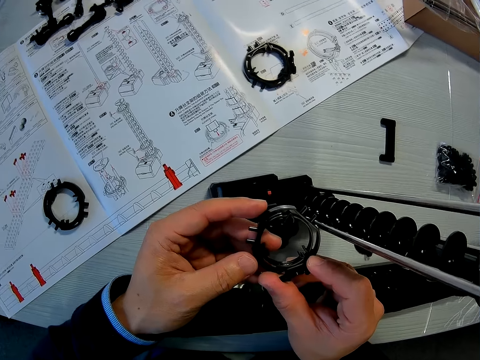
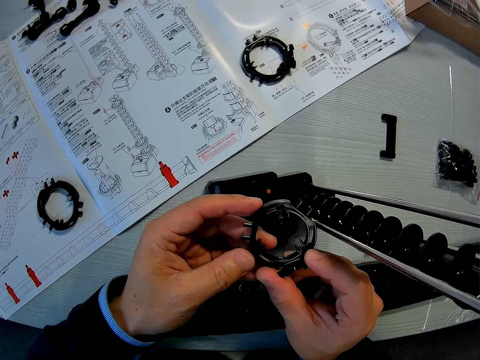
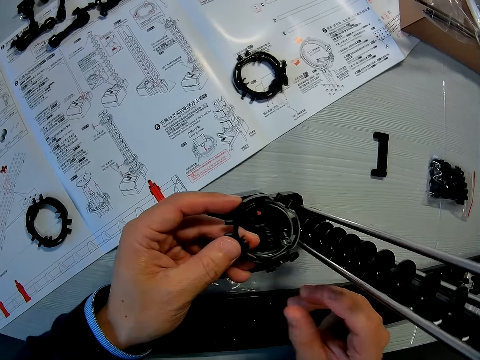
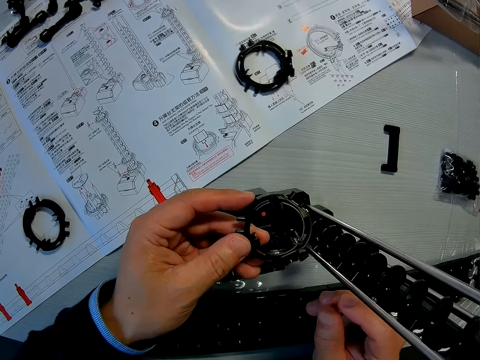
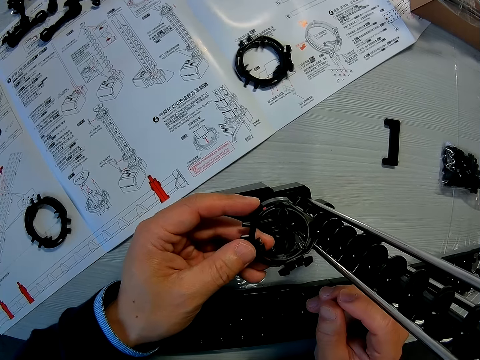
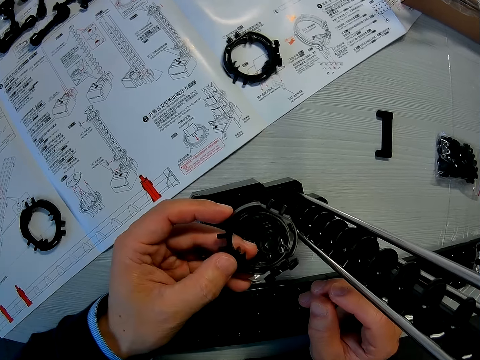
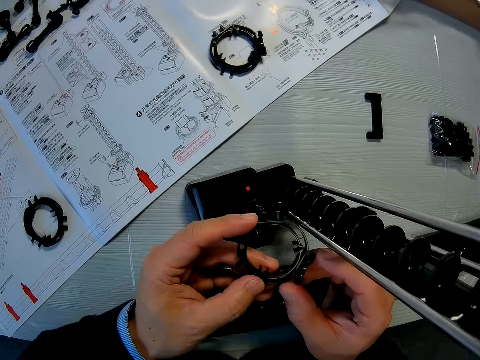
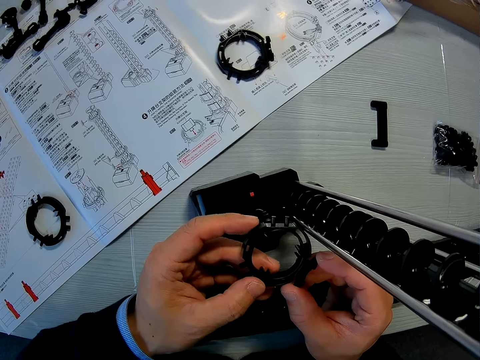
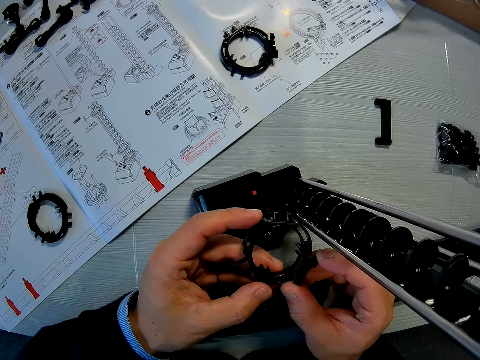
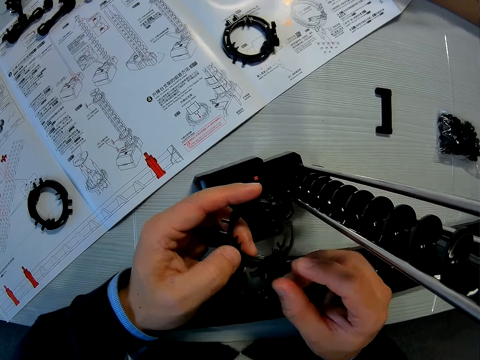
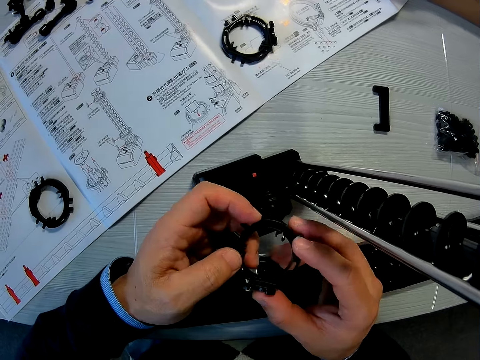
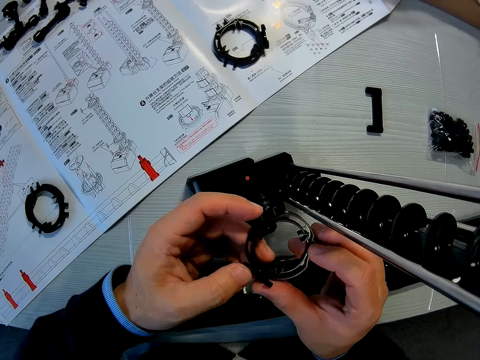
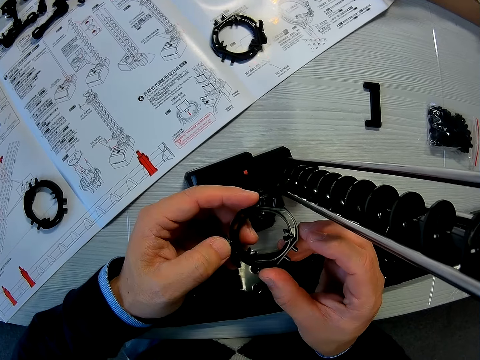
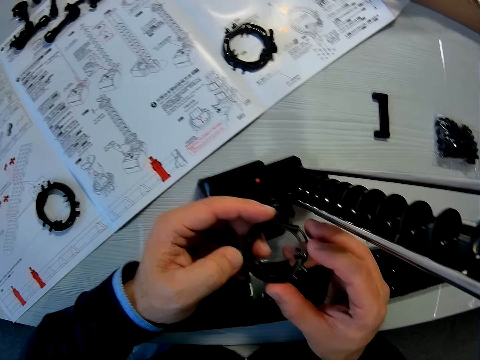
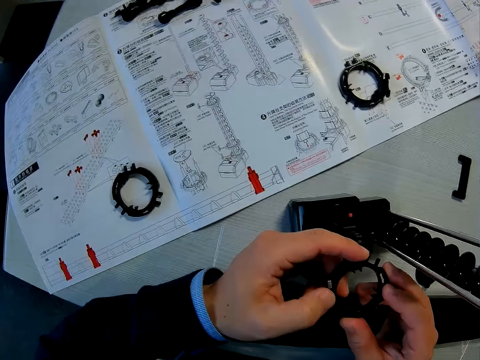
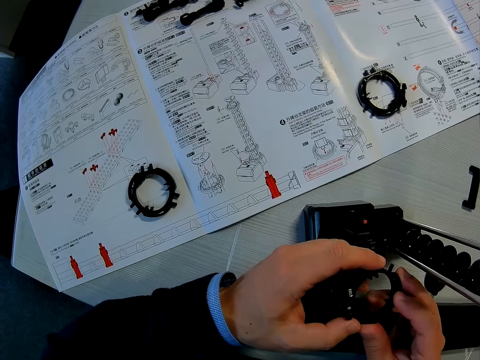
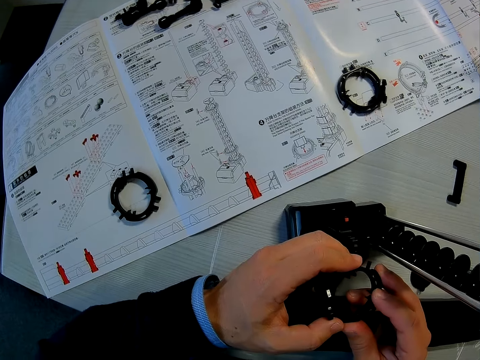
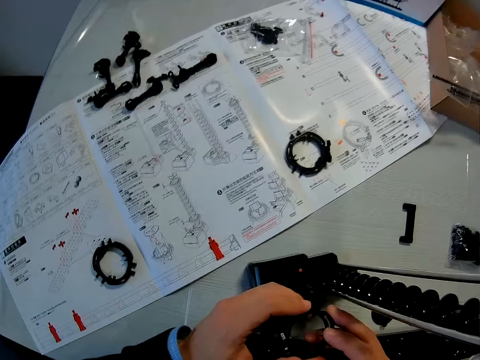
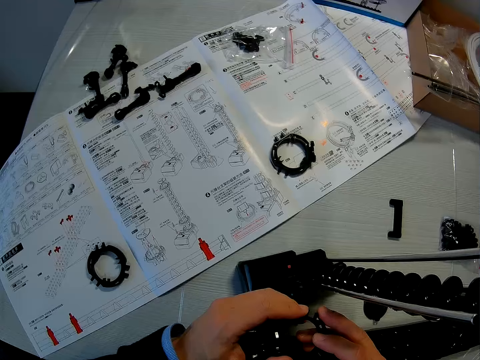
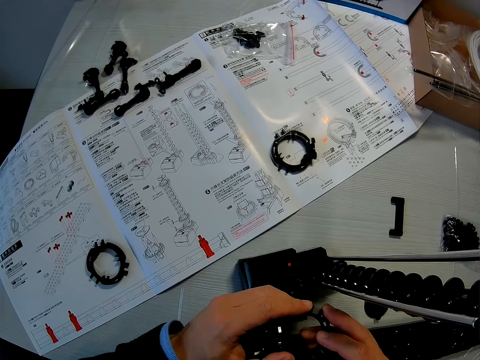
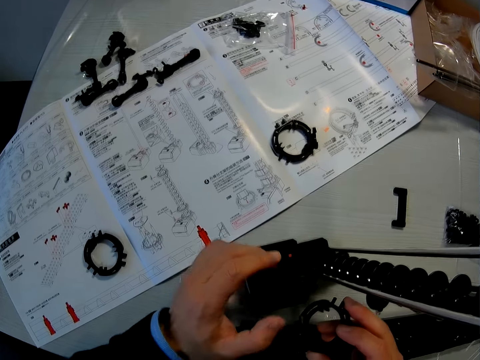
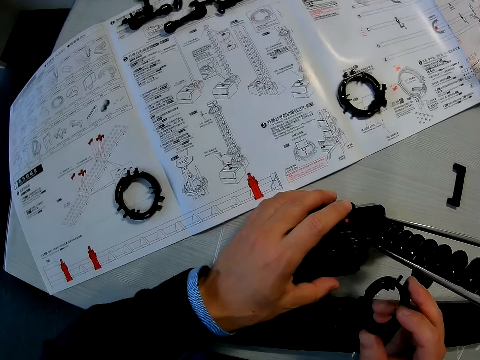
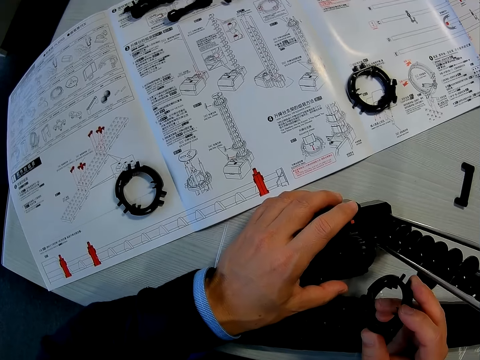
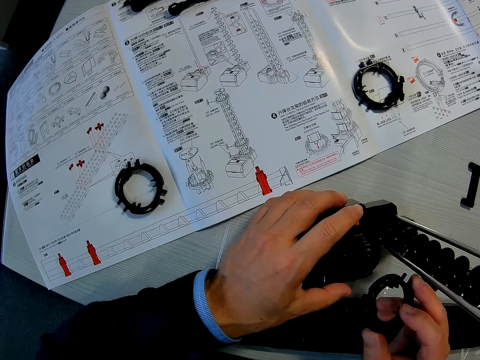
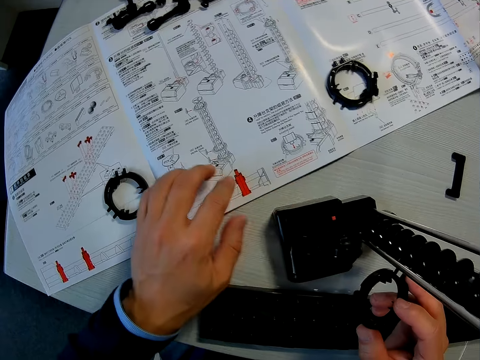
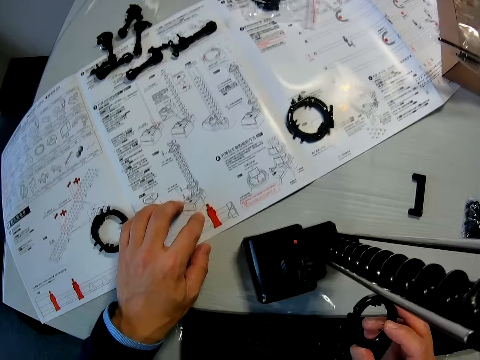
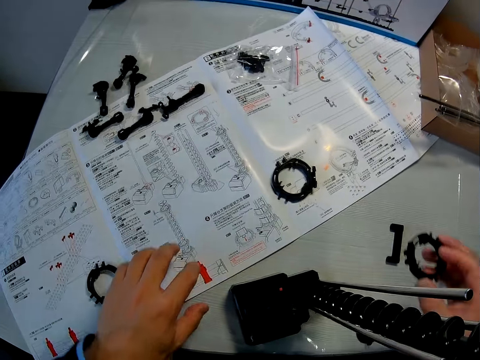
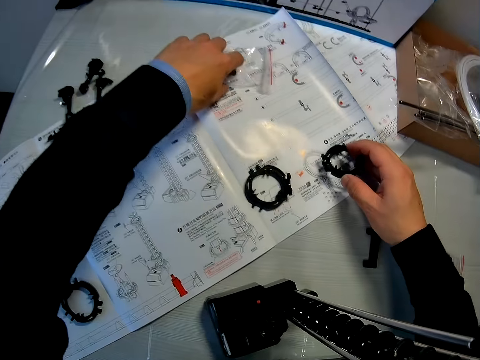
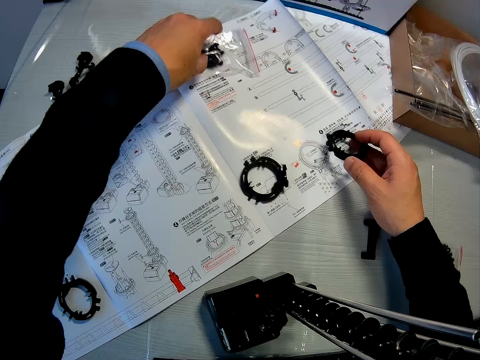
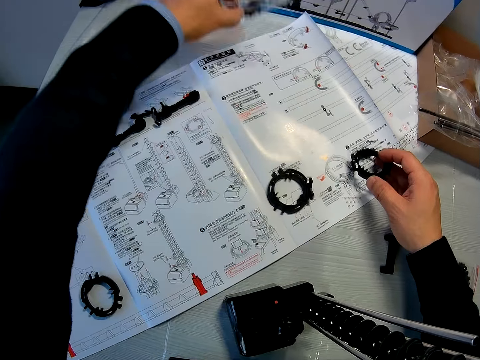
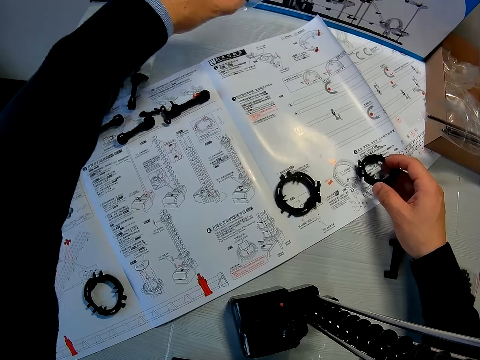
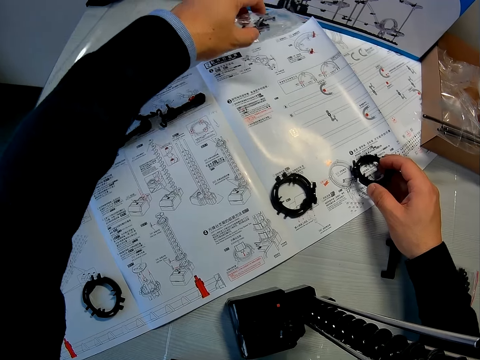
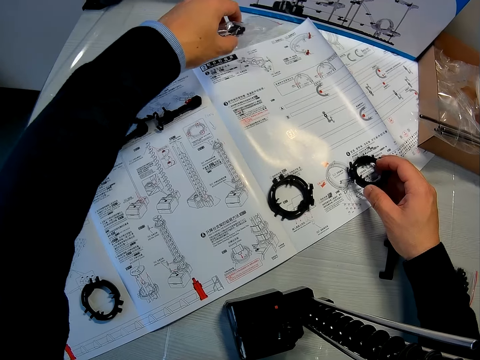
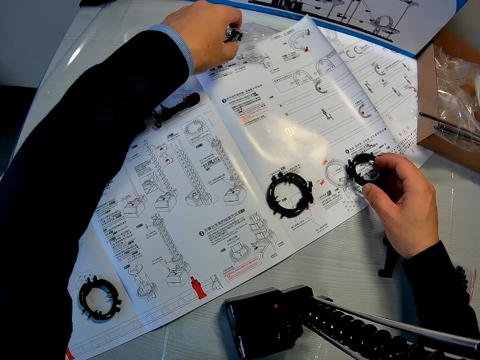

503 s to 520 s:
The camera wearer holds the other space rail piece with his left hand. He rotates the other space rail piece with both hands. He looks at the instructional manual paper. He holds the other space rail piece with his right hand. He adjusts the space rail on the table with his left hand. He touches the space rail model. He looks at the instructional manual paper. He picks up another space rail piece from the table with his left hand. He looks at the instructional manual paper.

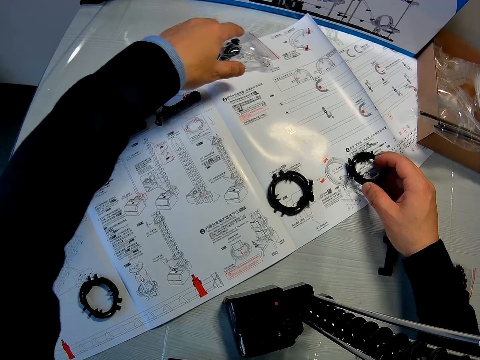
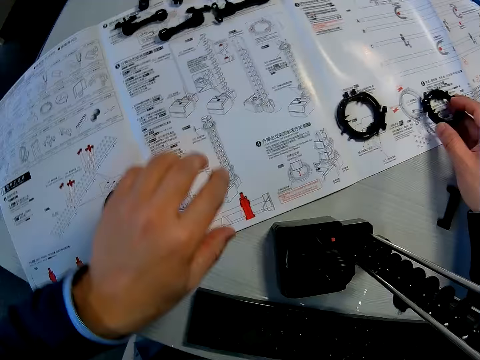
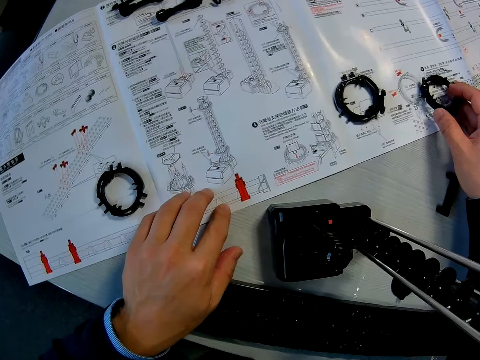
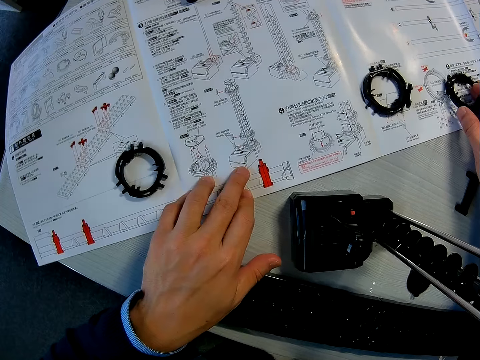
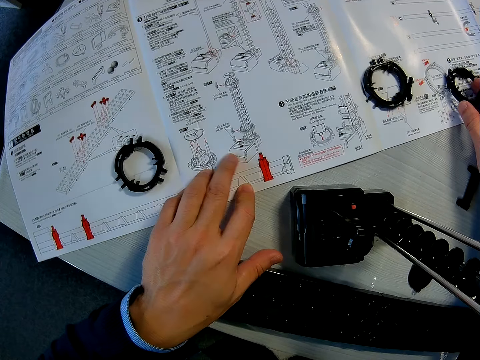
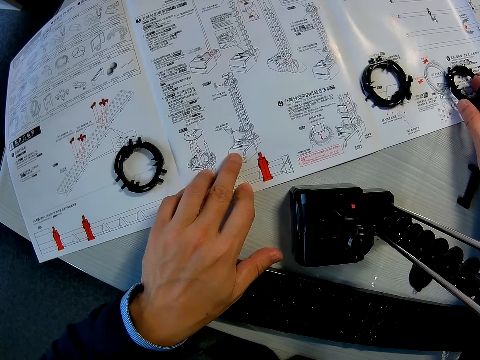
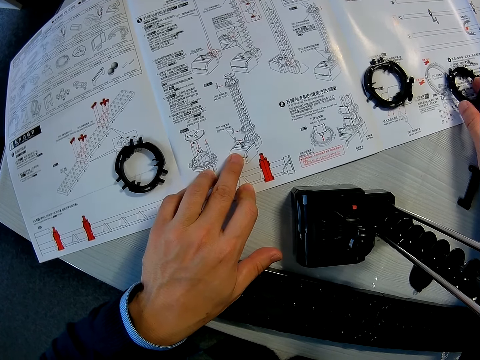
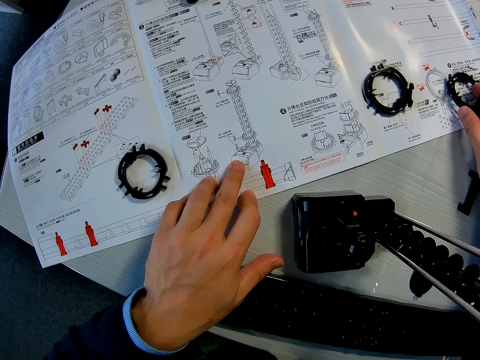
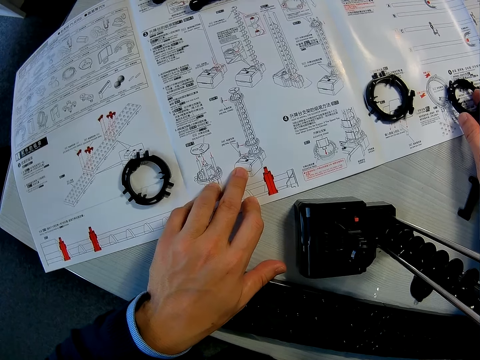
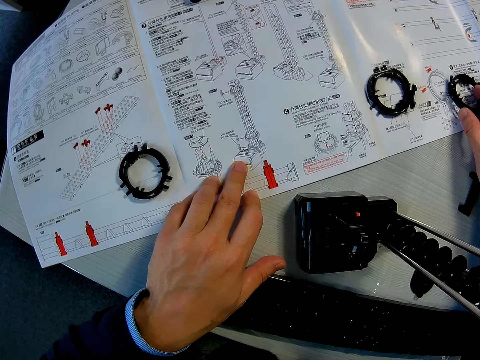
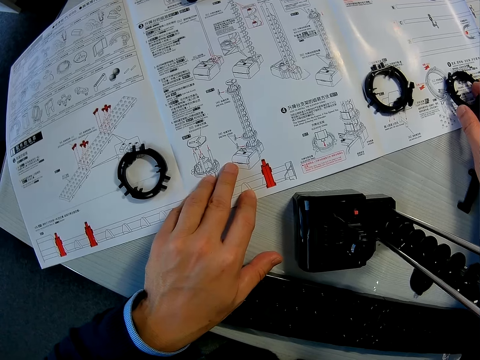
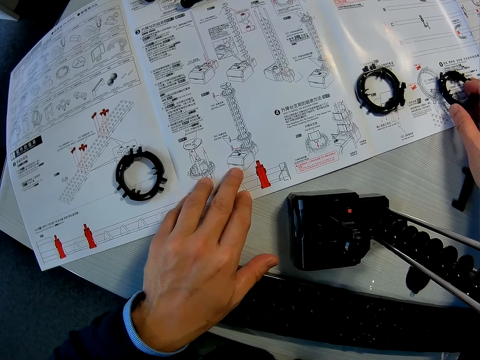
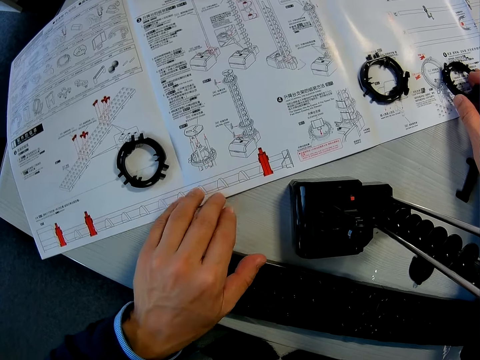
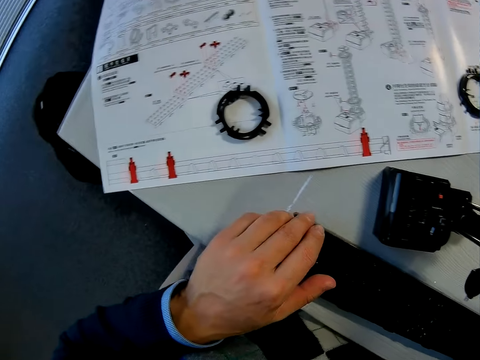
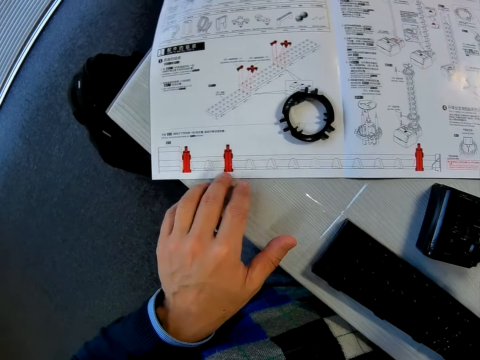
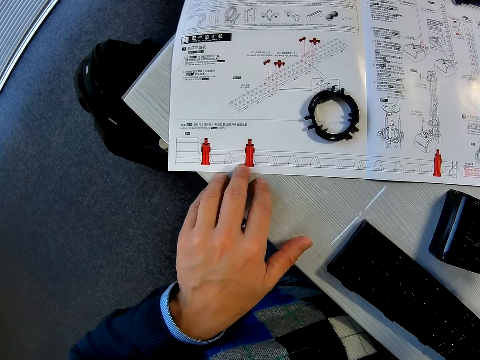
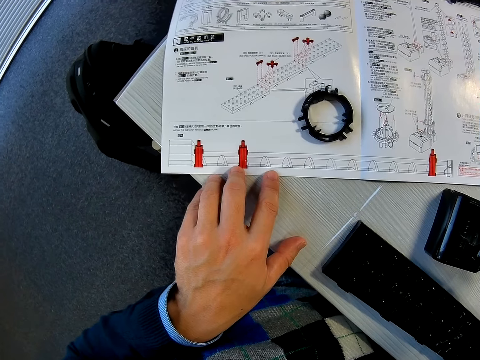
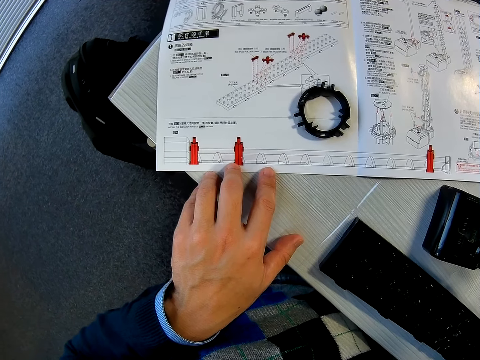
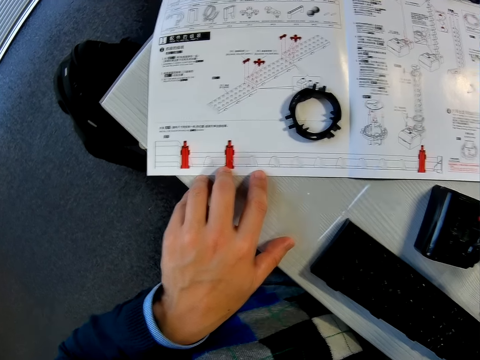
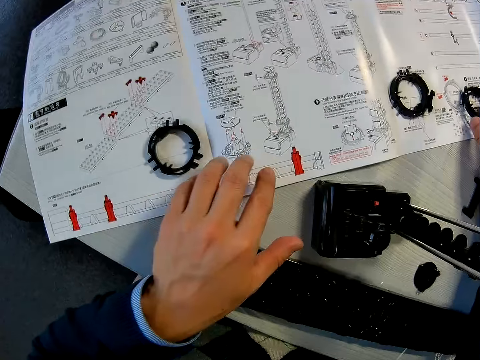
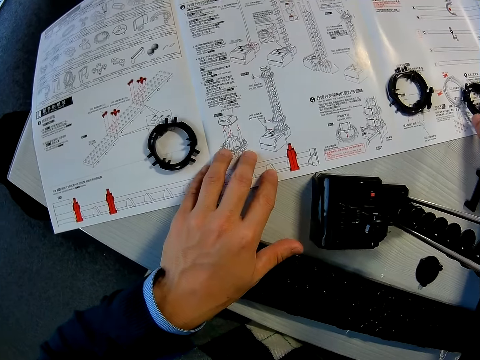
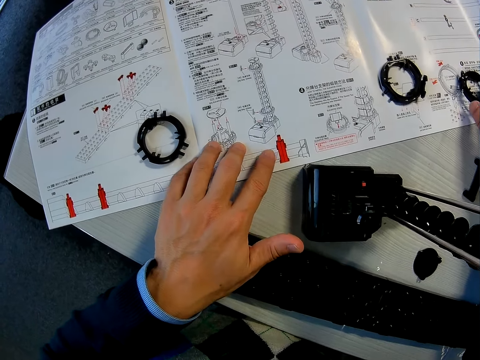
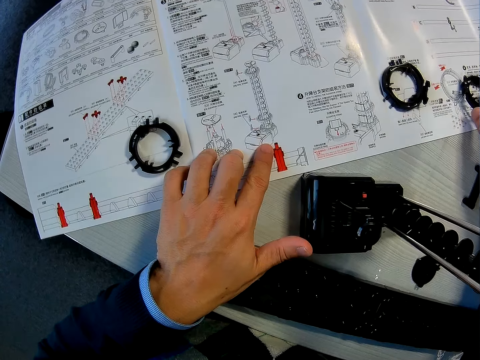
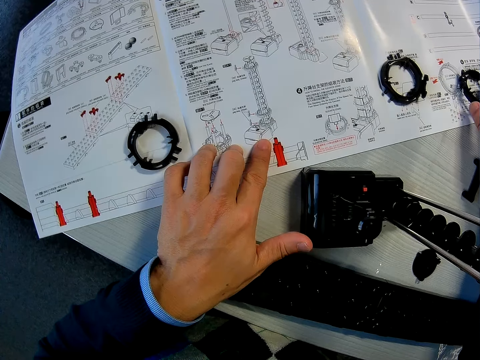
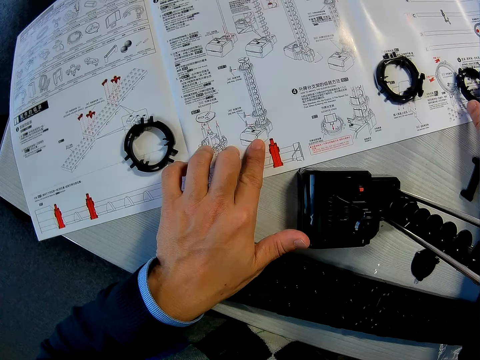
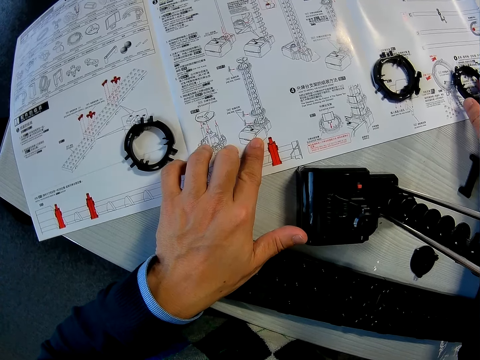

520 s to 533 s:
The camera wearer drops the other space rail piece on the table. He touches the space rail manual on the table with his left hand repeatedly.
